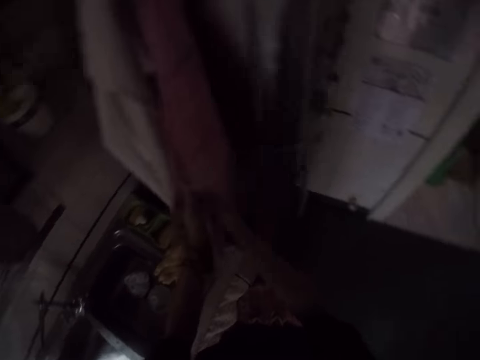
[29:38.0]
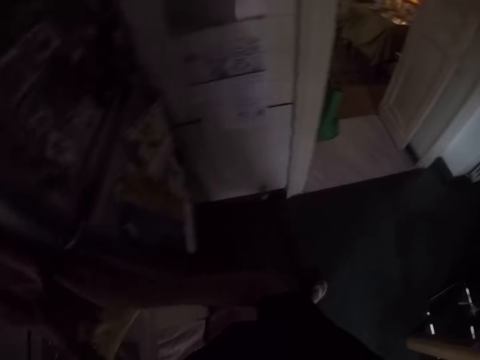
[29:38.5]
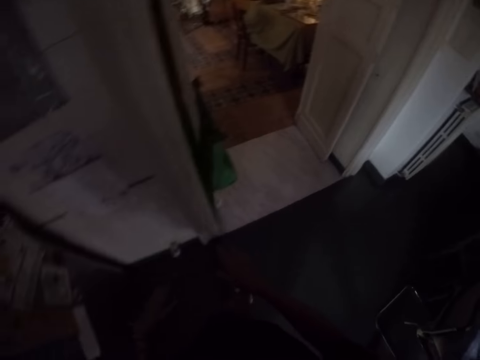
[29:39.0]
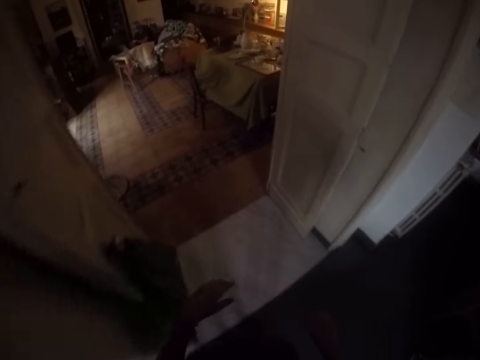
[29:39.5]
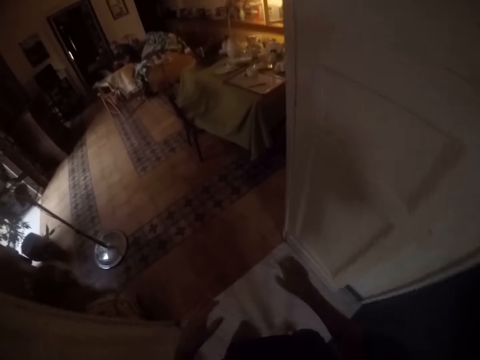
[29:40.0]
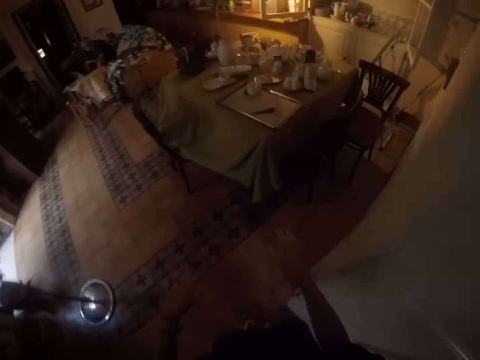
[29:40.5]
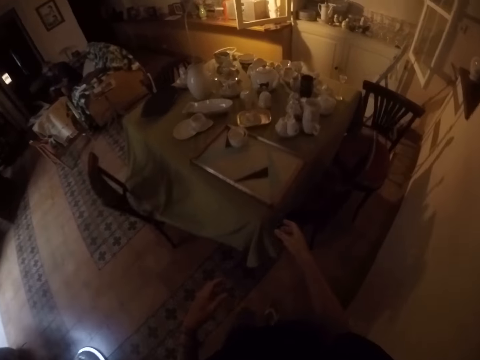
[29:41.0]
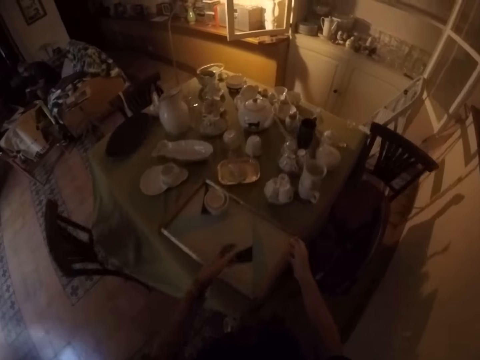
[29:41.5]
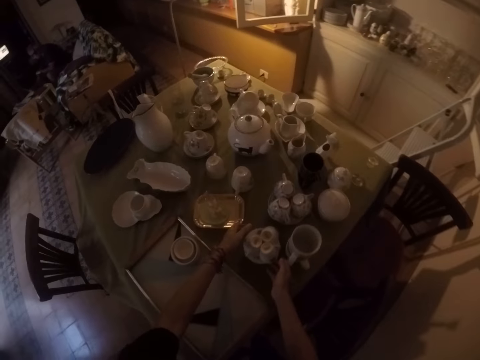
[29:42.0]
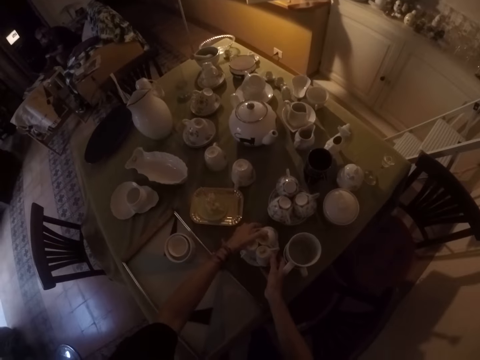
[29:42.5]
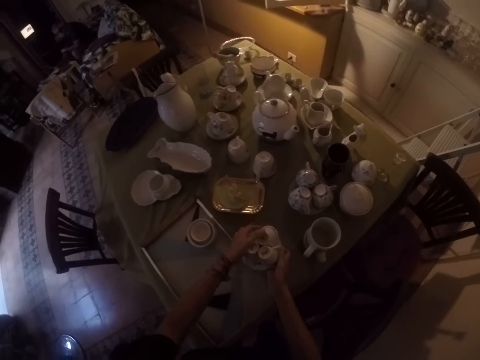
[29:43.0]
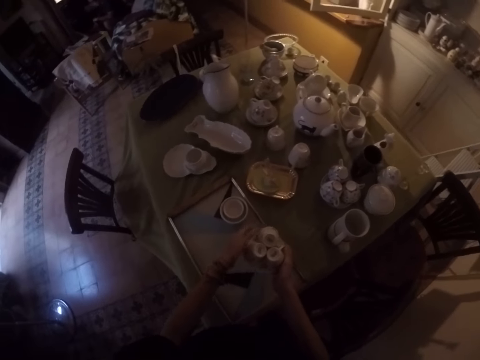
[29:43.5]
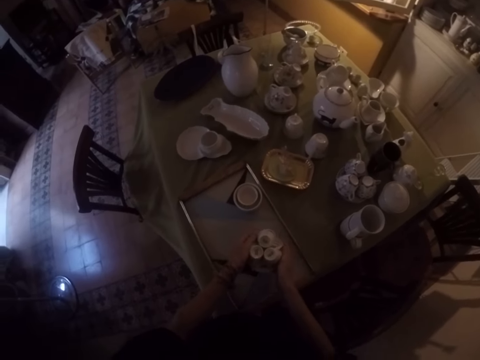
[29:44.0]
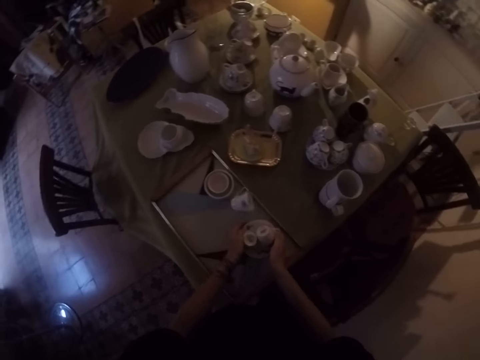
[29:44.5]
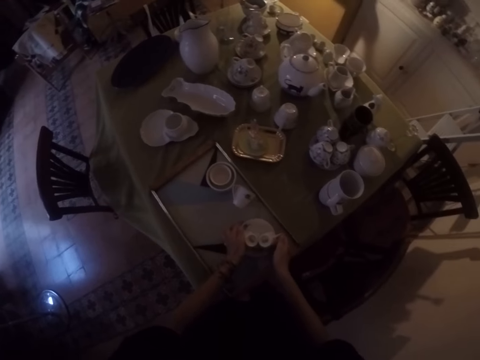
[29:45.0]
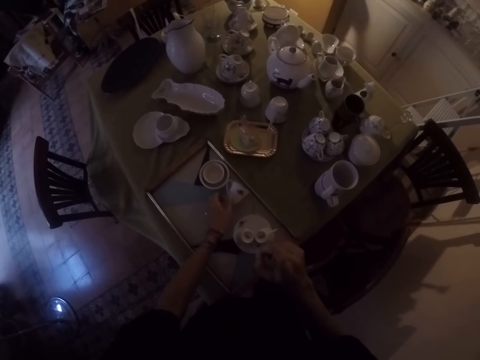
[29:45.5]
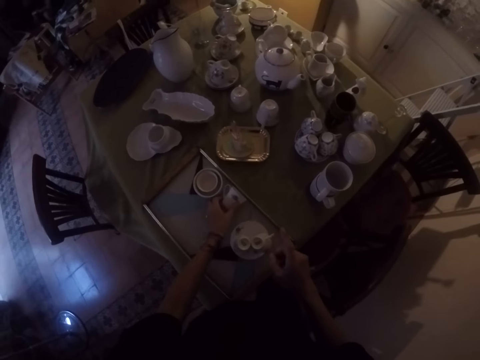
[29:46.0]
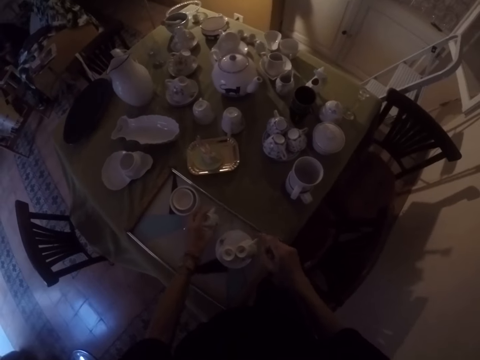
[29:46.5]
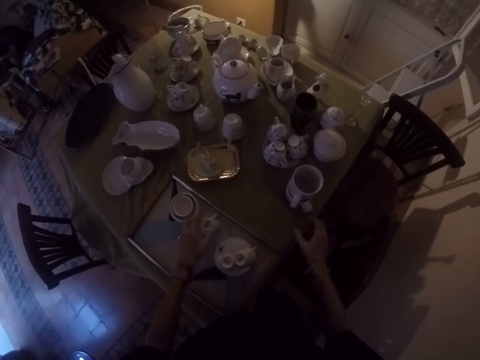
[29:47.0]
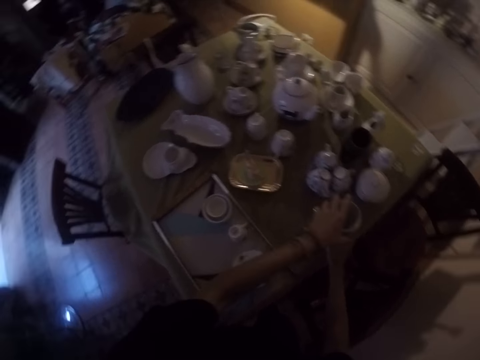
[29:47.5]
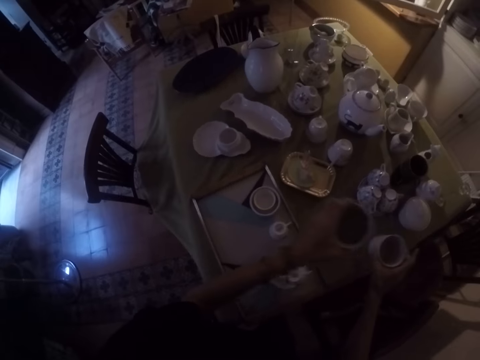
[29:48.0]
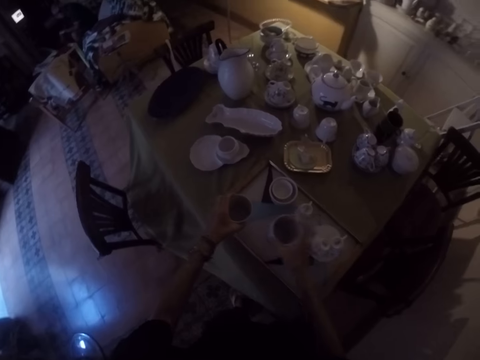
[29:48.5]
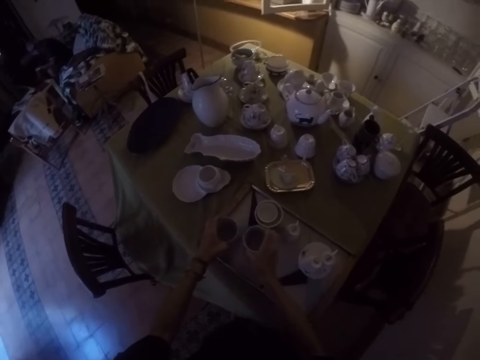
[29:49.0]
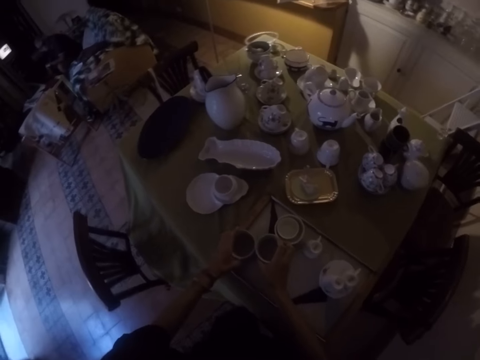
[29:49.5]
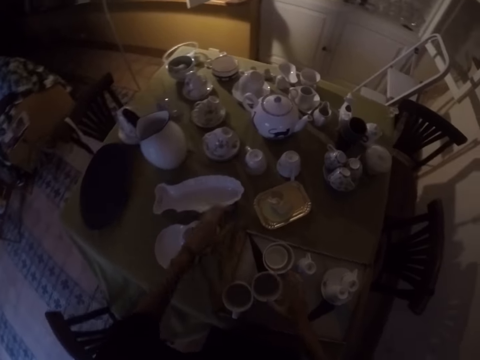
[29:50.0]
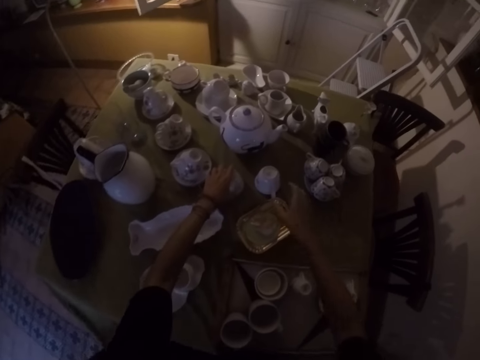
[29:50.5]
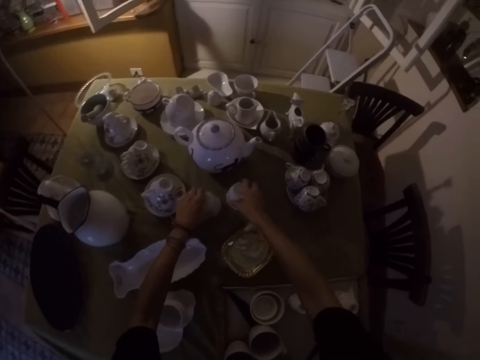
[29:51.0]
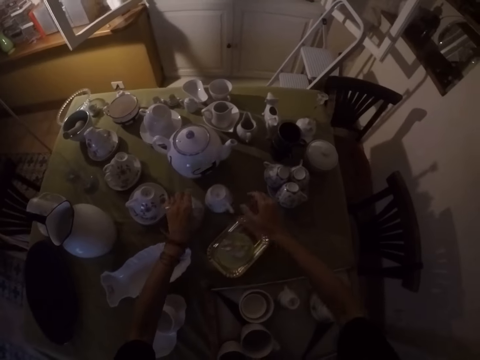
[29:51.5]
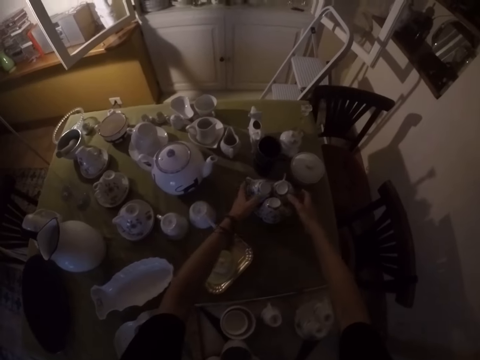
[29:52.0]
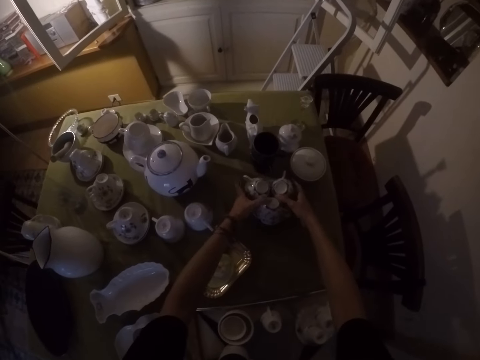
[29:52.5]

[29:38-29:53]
The camera wearer wipes both hands on a towel. They walk around. They pick up a saucer plate and cups. They lift the saucer. They place the saucer on the tray. They lift a cup. They place the cup on the tray. They move both hands. They lift the cups. They place the cups on the tray. They lift both hands. They put the utensils in the tray. They move the cups.

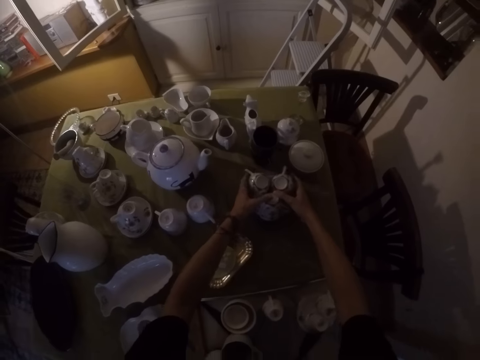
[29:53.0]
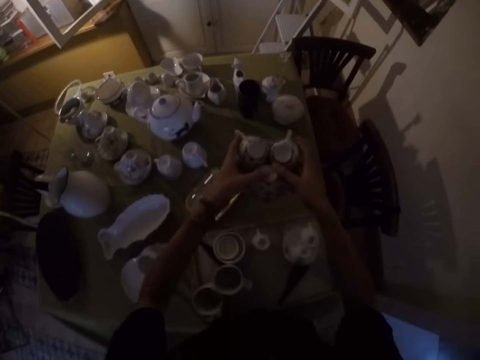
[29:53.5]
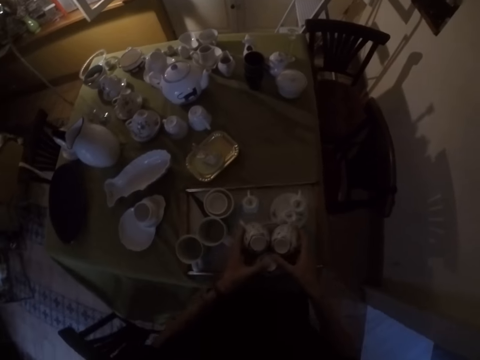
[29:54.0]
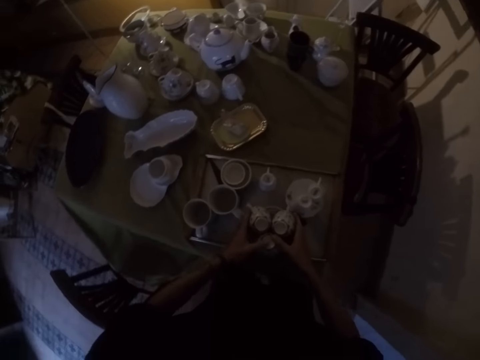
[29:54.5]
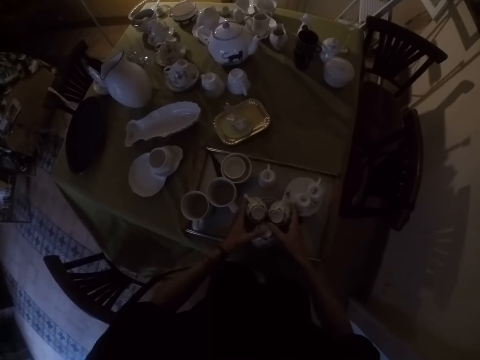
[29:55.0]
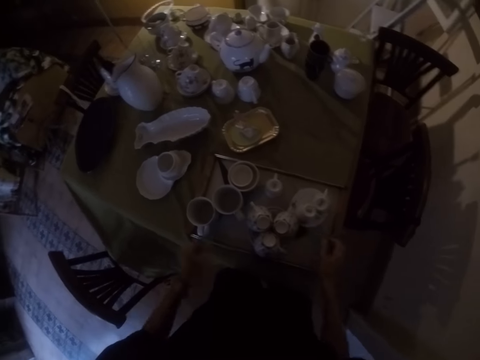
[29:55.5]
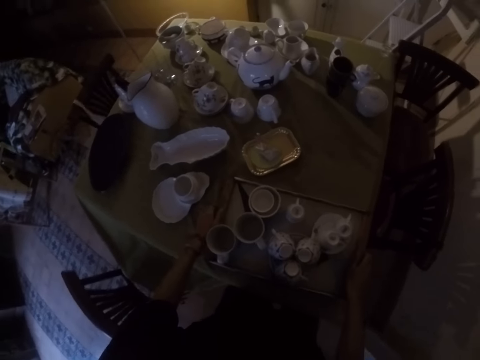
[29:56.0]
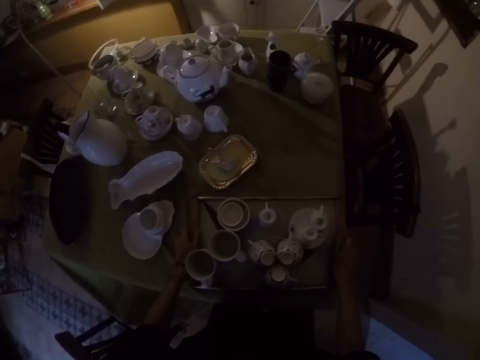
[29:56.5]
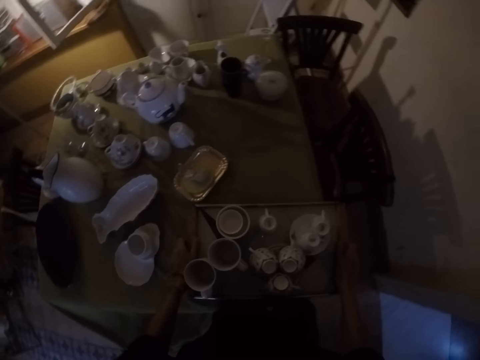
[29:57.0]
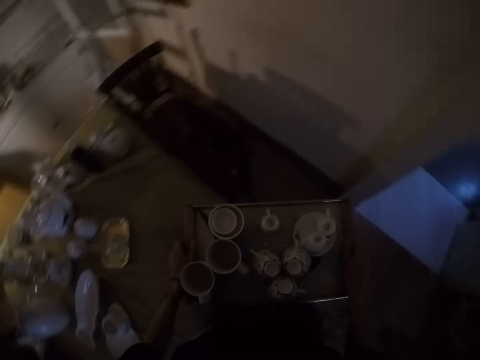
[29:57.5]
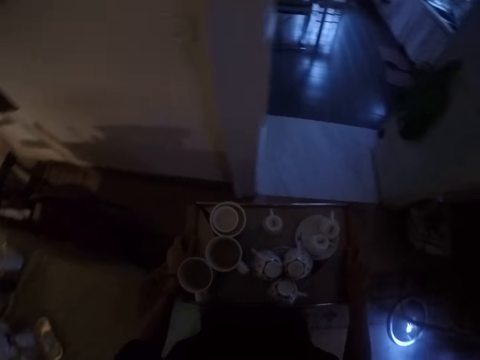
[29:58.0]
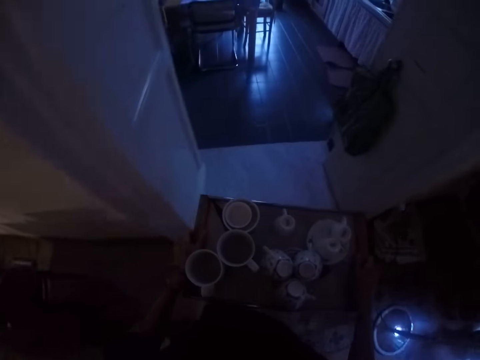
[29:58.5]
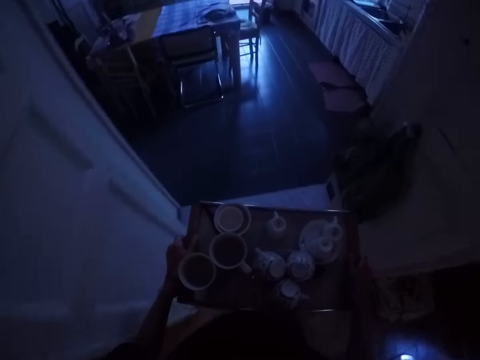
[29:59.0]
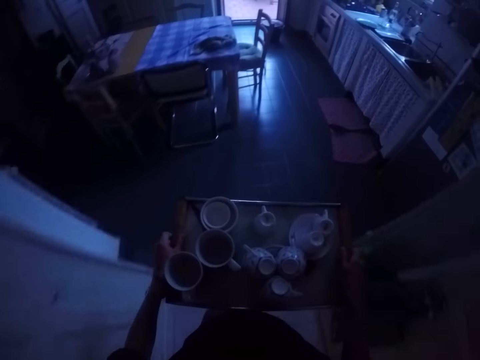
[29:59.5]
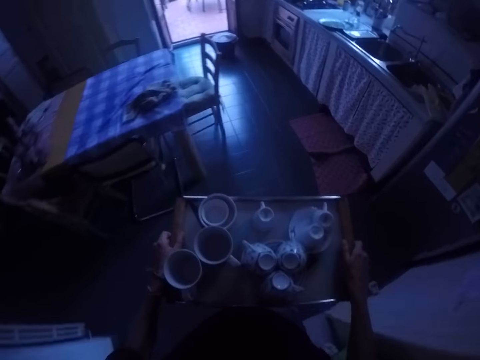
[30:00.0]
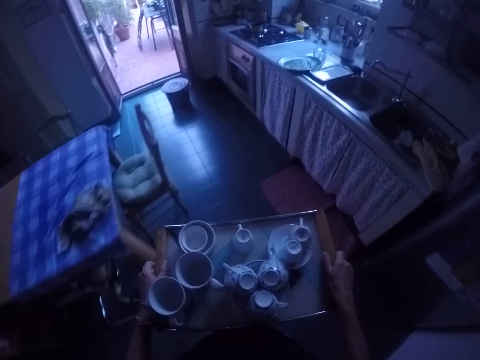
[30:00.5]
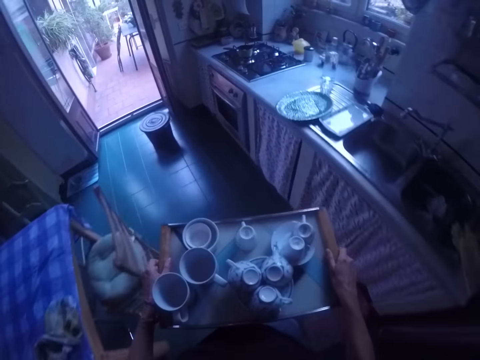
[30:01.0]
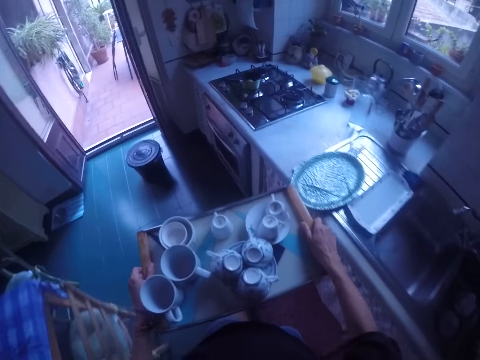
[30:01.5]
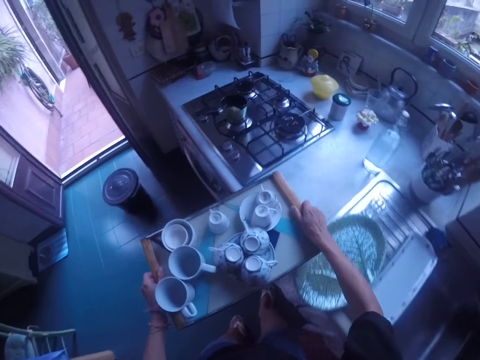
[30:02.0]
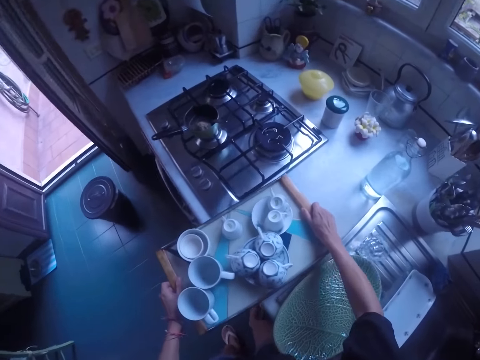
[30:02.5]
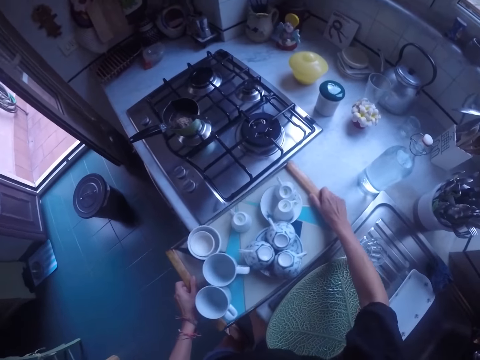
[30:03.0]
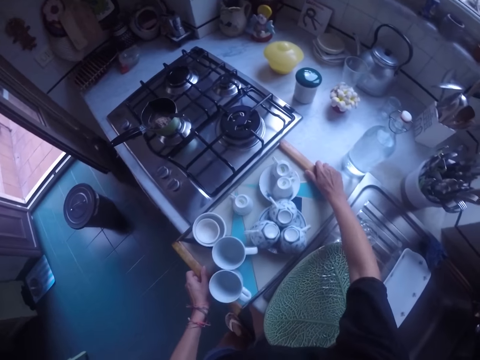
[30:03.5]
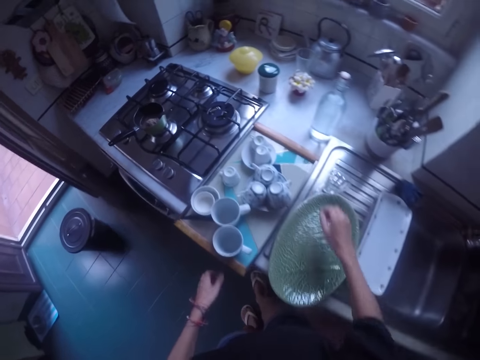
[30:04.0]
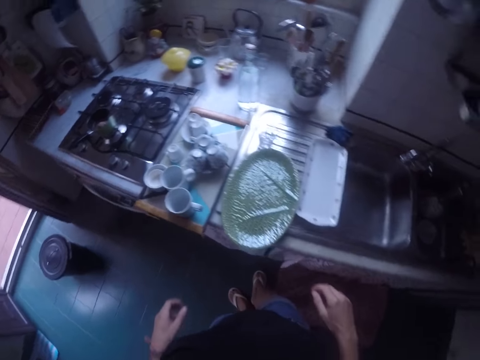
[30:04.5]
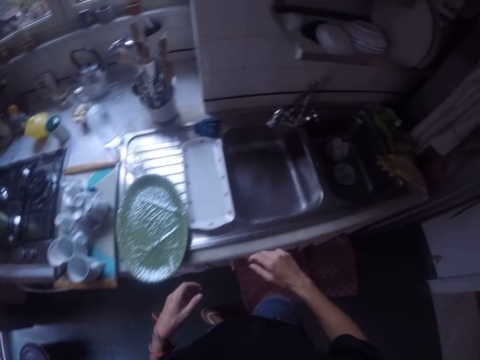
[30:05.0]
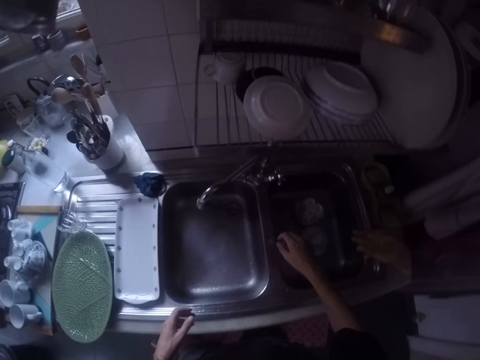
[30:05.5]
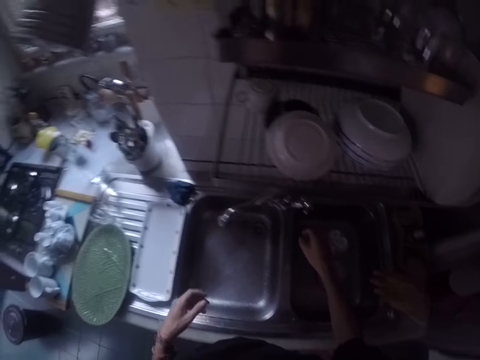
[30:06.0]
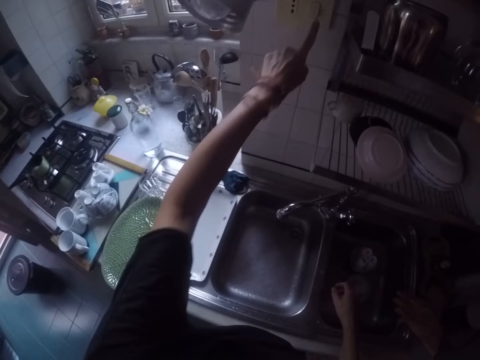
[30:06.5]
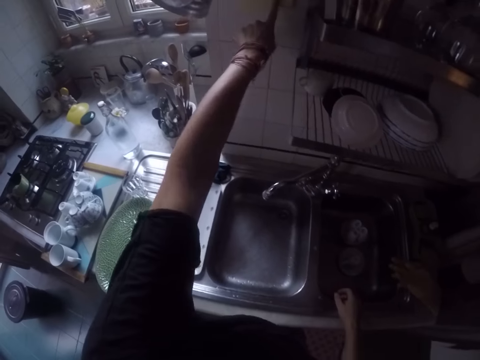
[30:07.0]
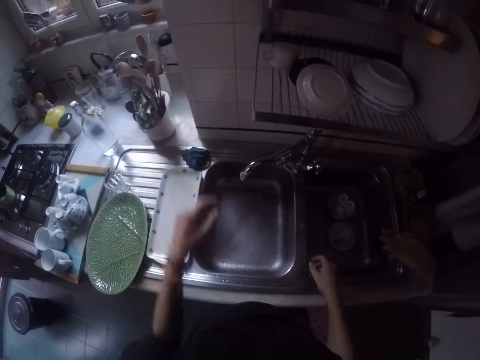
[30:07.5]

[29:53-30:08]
The camera wearer picks up the cups. They lift the cups. They place the cups on the tray. They move both hands. They hold the tray. They lift the tray. They walk around. They carry the tray. They place the tray on the table. They put the utensils in the sink. They pull back both hands. They make a step. They lift the left hand. They switch a socket.
